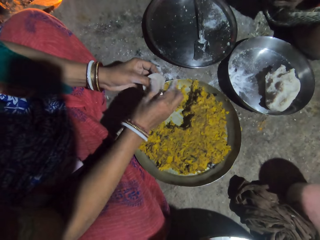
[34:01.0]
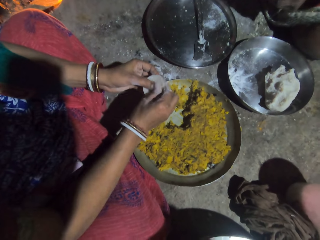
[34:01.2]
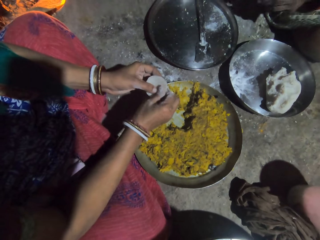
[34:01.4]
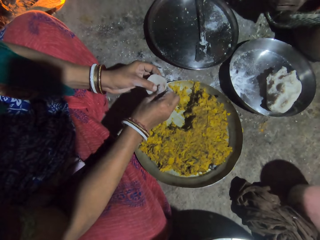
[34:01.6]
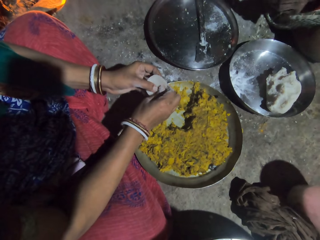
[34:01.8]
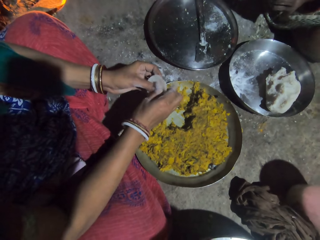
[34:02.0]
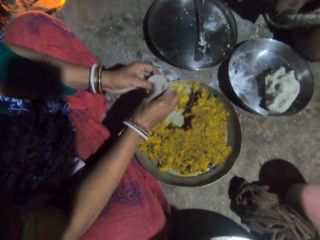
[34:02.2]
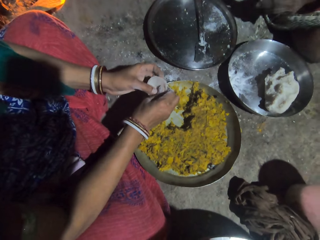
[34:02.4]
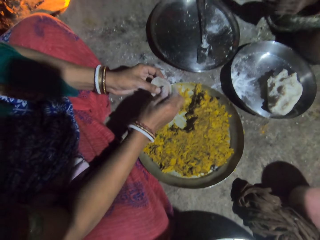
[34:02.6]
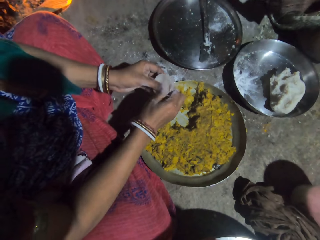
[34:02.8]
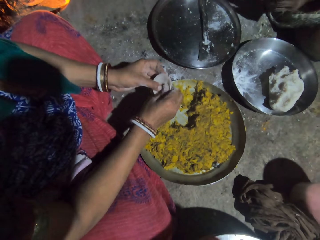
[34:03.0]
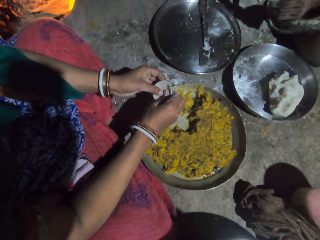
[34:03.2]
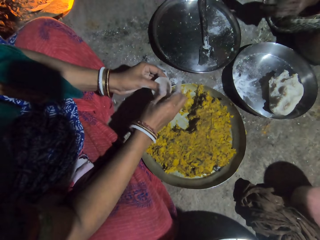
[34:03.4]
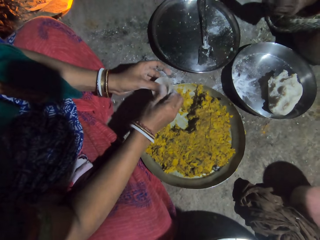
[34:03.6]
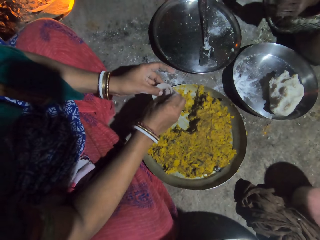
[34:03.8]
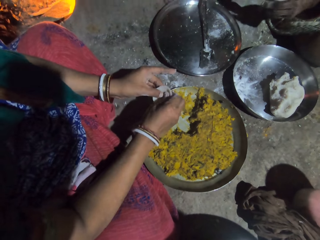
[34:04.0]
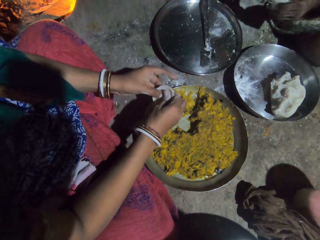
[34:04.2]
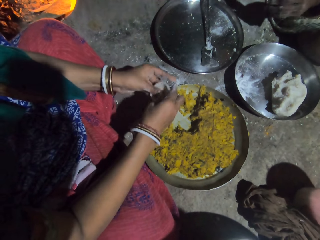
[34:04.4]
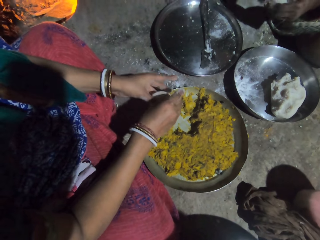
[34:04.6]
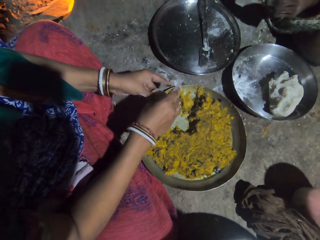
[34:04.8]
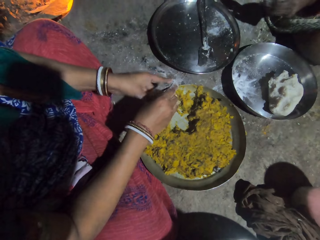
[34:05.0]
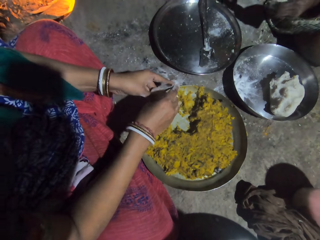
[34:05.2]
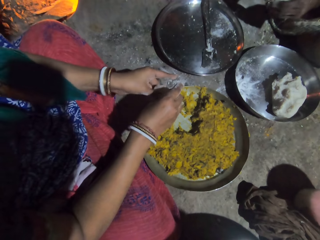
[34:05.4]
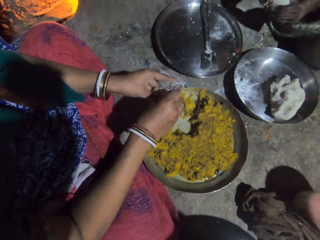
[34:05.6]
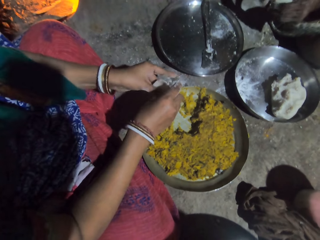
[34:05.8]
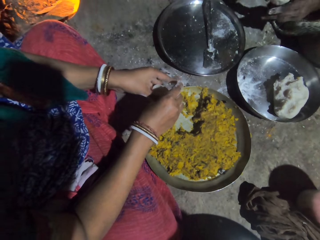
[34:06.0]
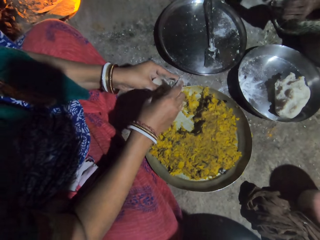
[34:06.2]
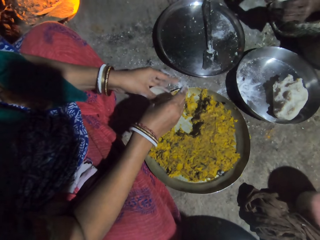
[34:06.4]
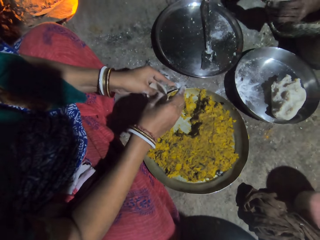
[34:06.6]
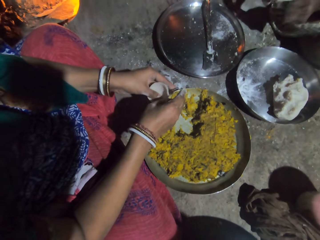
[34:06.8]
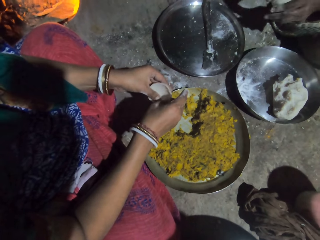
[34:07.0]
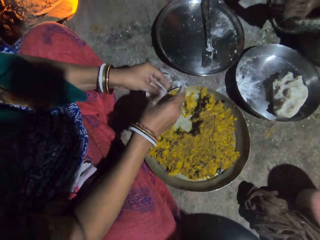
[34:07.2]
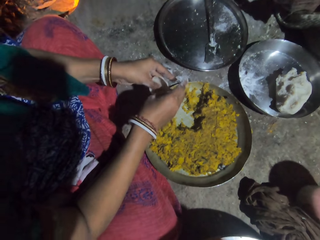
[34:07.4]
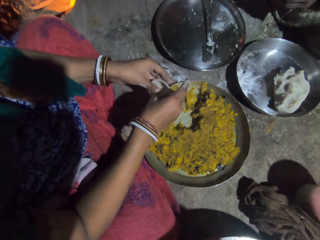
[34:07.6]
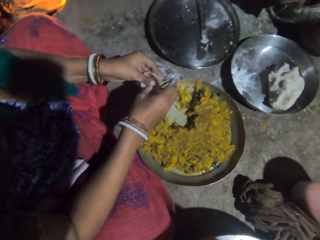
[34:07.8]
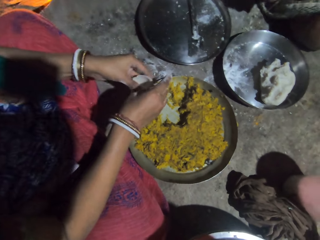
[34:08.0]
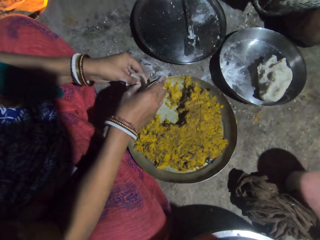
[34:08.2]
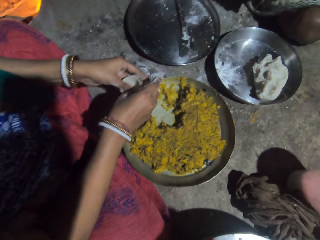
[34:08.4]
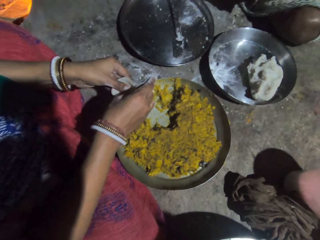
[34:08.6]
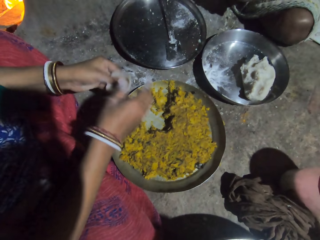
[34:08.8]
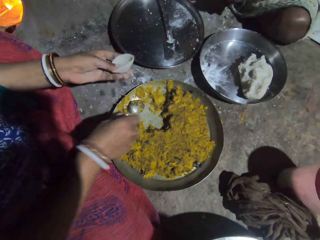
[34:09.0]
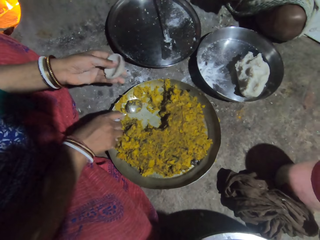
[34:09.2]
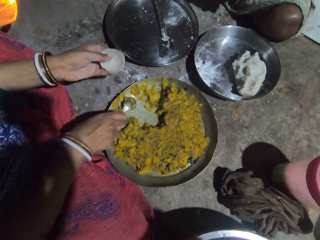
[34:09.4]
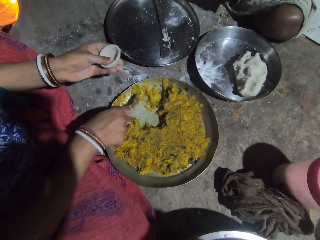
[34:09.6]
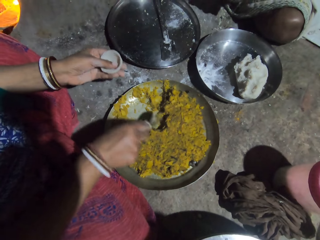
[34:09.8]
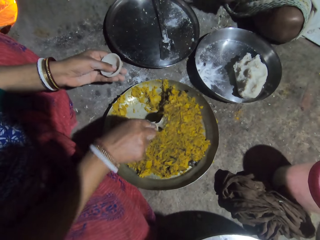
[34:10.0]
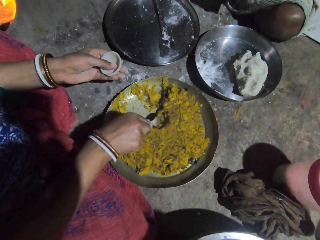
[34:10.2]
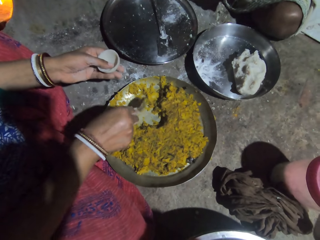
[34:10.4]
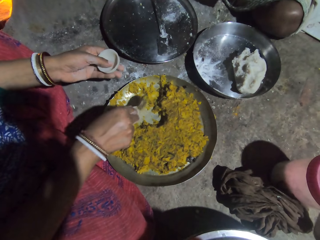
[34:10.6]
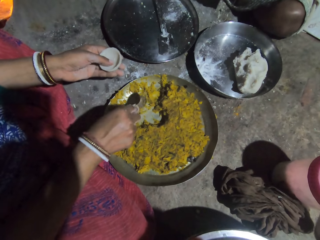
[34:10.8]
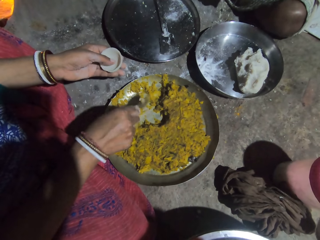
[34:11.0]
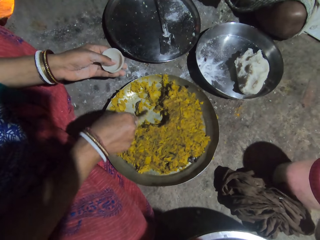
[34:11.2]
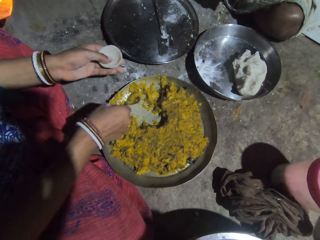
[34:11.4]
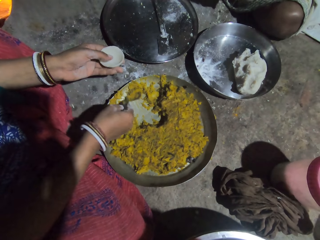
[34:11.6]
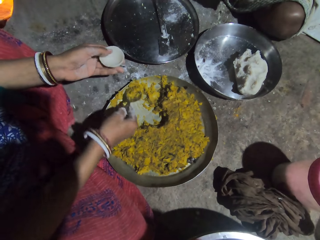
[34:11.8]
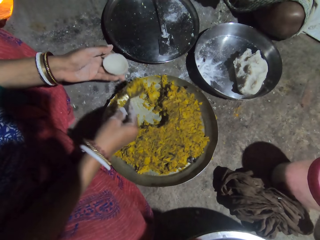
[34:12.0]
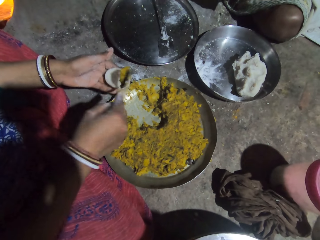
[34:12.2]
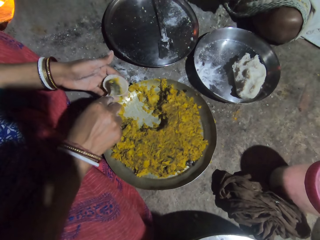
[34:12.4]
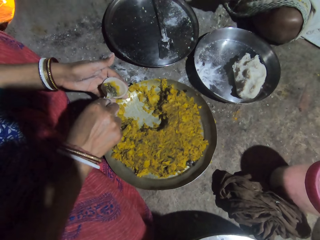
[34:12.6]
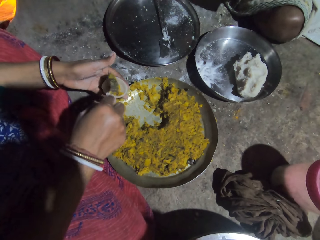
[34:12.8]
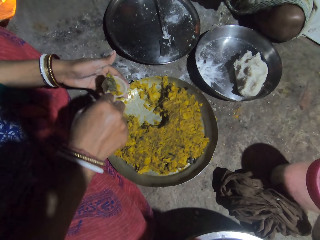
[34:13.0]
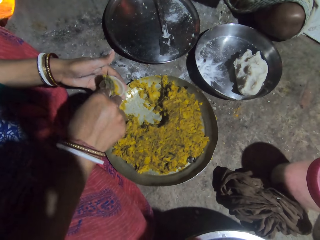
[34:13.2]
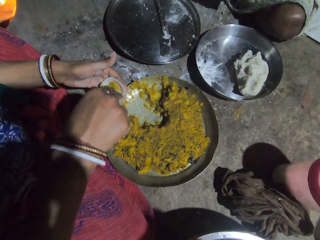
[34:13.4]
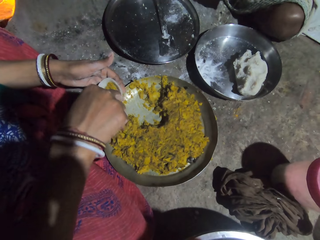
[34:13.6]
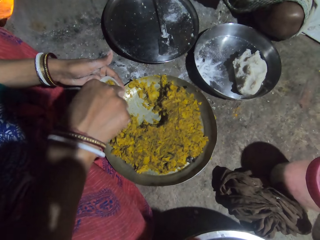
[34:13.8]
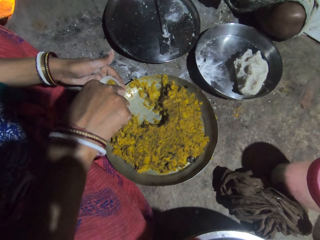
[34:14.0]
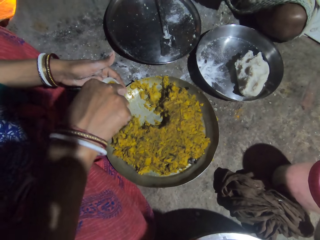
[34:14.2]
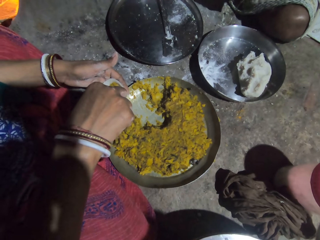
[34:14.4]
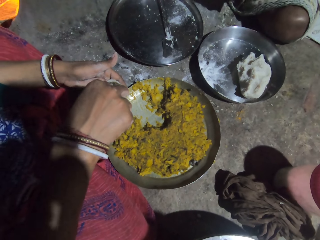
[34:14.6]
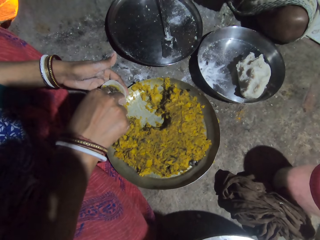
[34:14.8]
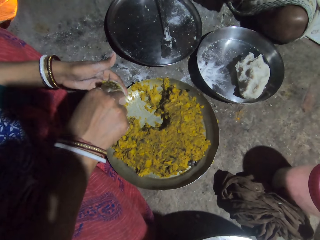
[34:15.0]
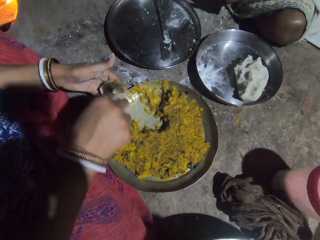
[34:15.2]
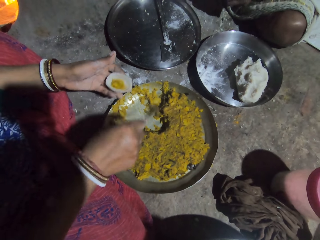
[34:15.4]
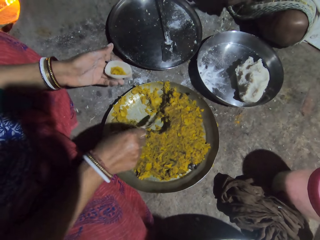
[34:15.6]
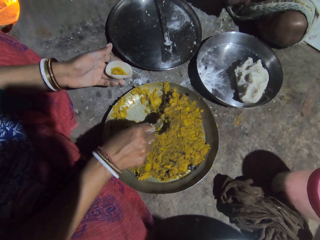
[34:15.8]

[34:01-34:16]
The camera wearer interacts with a lady. They pick a spoon. They interact with the lady. They fetch mashed vegetables. They put the mashed vegetables in the dough with the spoon. They press the mashed vegetables with the spoon.

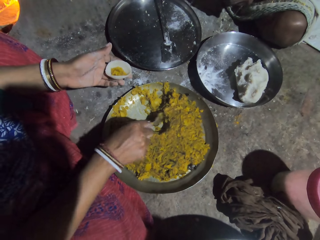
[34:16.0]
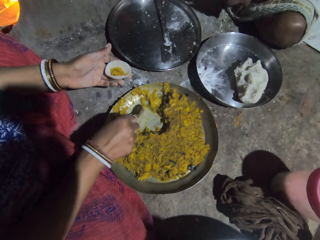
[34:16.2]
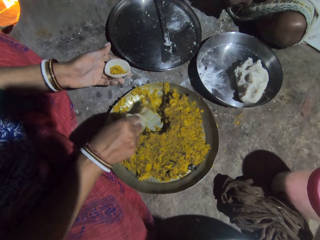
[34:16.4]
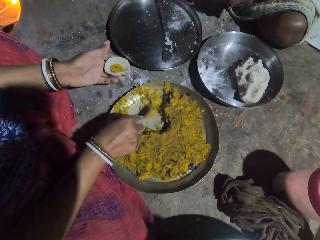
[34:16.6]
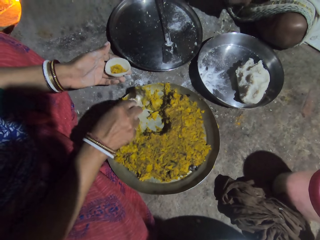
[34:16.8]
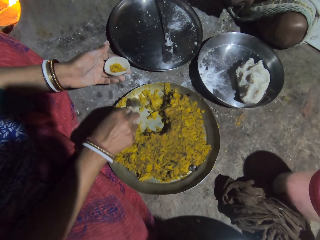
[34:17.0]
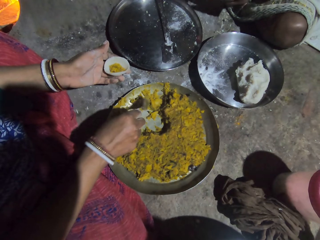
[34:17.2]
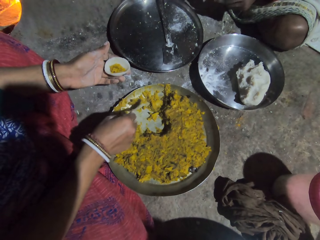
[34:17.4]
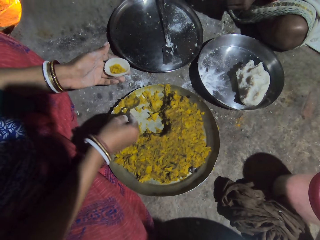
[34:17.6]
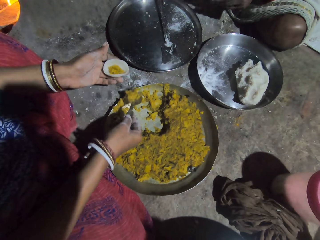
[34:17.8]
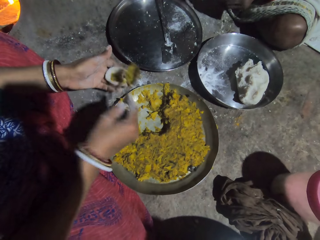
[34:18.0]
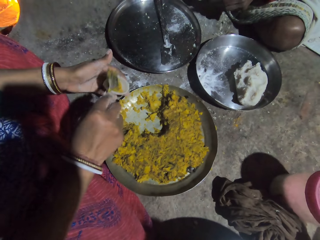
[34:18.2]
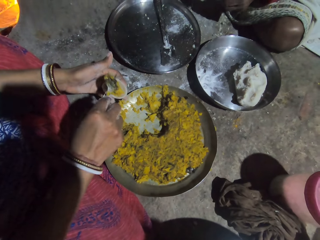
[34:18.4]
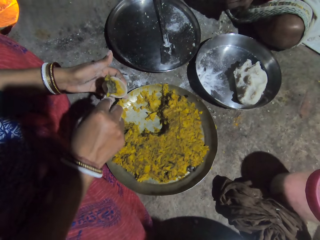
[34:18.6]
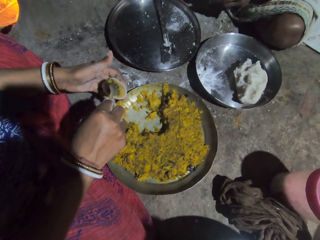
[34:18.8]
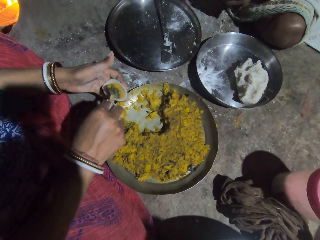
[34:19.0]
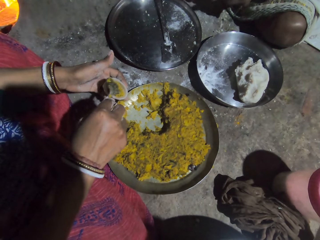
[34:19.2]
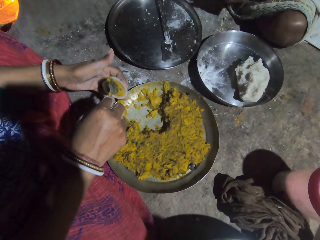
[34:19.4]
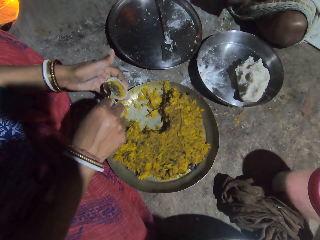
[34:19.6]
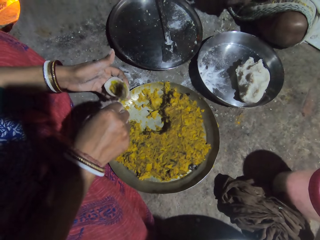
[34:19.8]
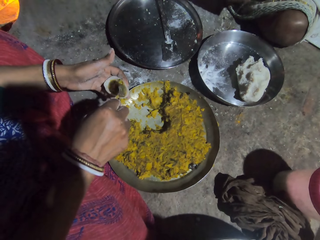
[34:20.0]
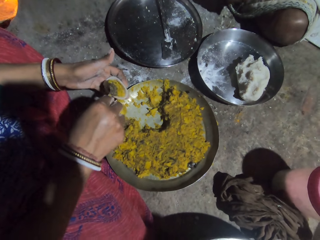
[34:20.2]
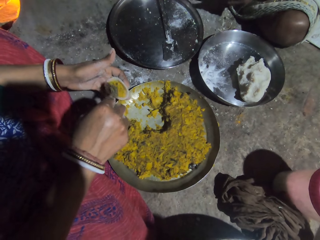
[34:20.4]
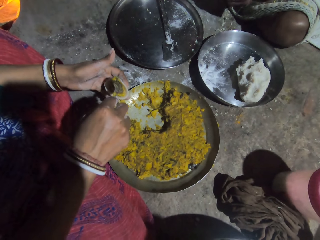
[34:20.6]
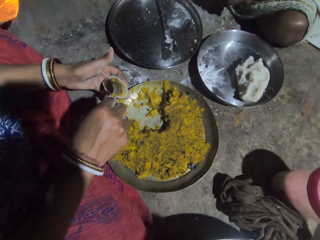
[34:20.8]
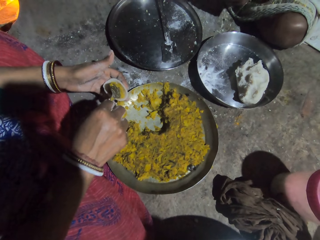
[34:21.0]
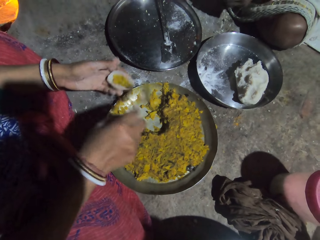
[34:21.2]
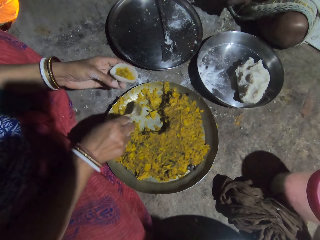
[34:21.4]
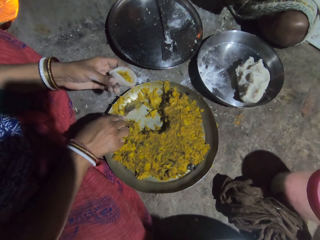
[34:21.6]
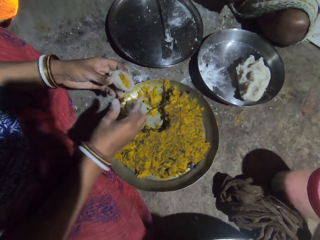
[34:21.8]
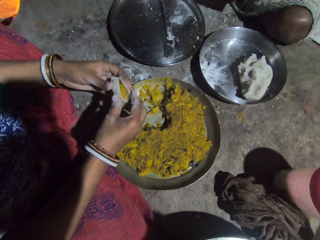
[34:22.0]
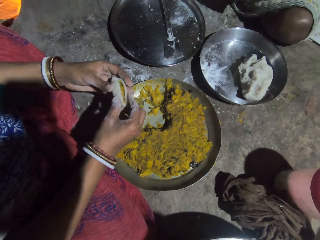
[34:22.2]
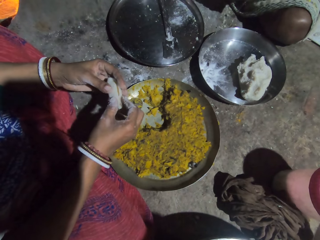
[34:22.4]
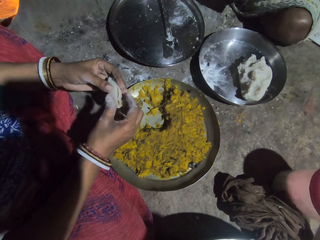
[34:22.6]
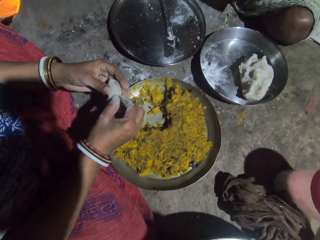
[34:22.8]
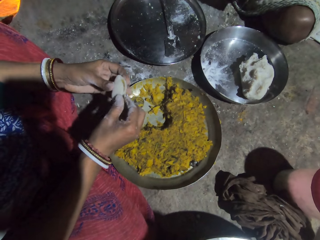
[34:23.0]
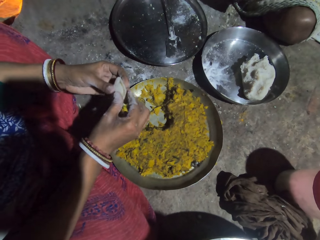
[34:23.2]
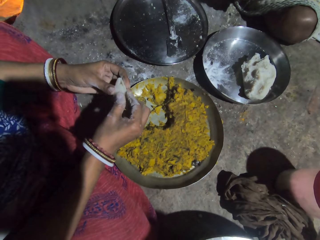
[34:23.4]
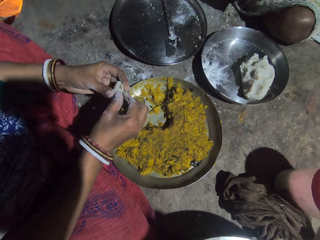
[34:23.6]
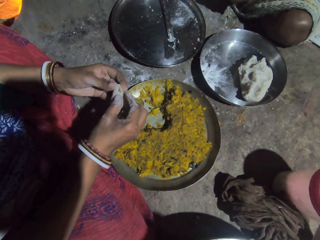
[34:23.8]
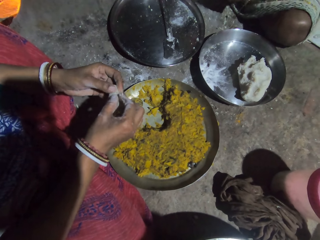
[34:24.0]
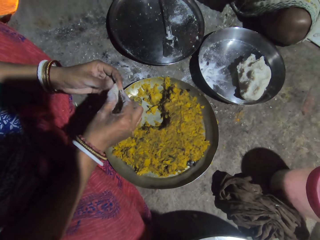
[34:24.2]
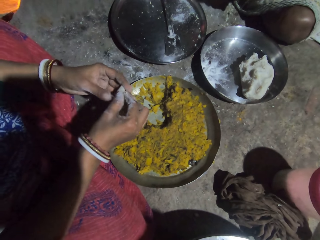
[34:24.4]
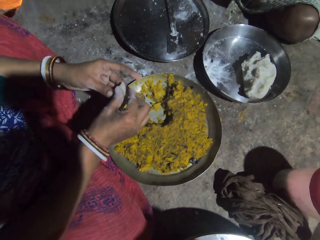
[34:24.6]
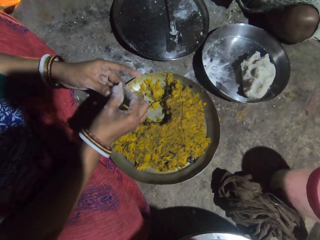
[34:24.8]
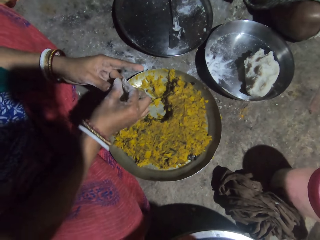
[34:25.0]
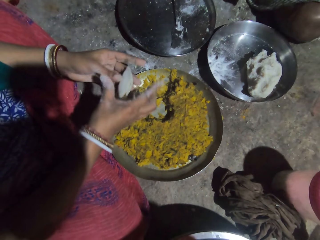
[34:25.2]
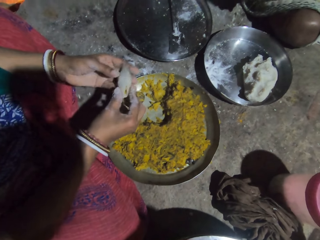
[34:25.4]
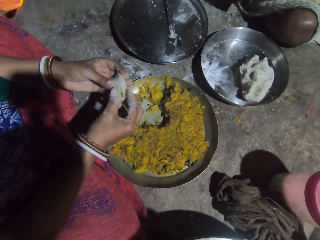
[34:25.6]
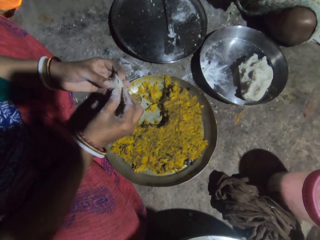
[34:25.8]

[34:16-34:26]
The camera wearer fetches the mashed vegetables. They put the mashed vegetables in the dough. They press the mashed vegetables with the spoon. They interact with a lady. They put the spoon down. They roll the dough with their hand. They close the dough. They interact with the lady. They close the dough.
